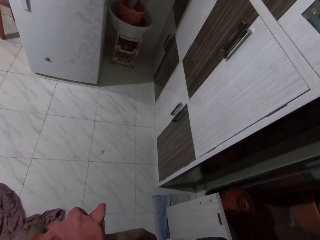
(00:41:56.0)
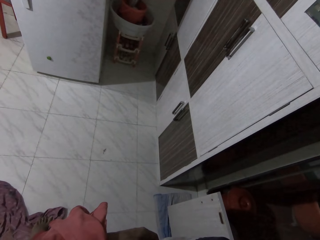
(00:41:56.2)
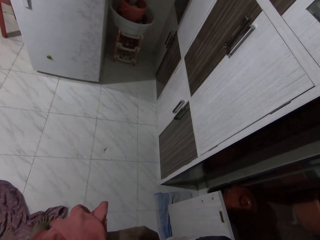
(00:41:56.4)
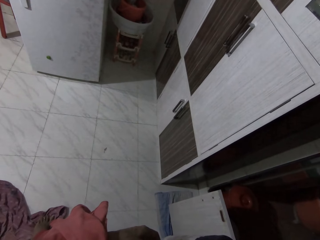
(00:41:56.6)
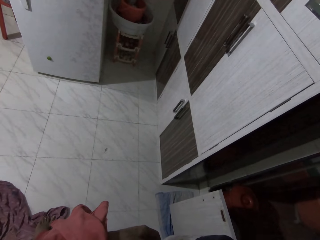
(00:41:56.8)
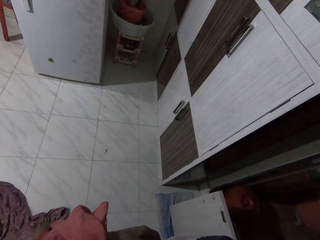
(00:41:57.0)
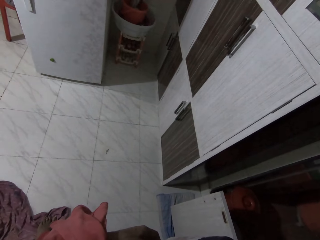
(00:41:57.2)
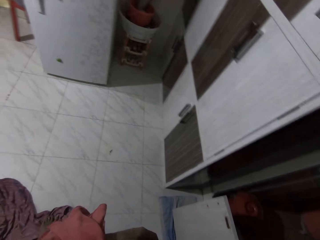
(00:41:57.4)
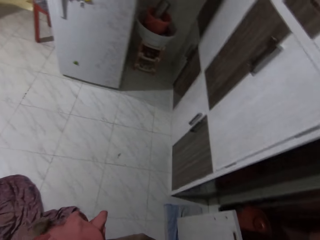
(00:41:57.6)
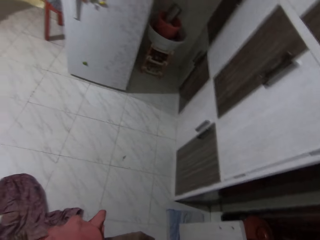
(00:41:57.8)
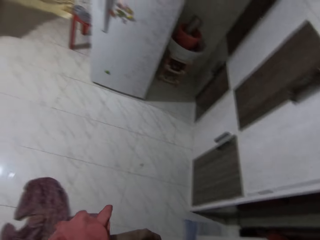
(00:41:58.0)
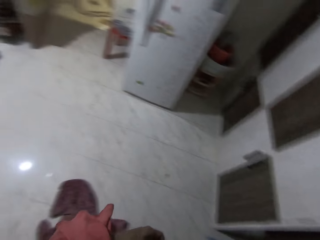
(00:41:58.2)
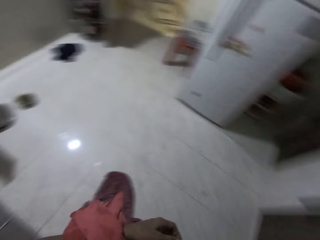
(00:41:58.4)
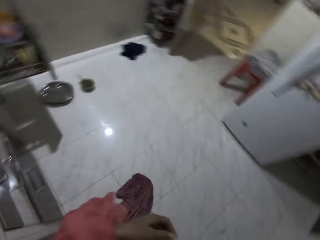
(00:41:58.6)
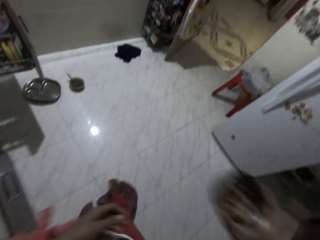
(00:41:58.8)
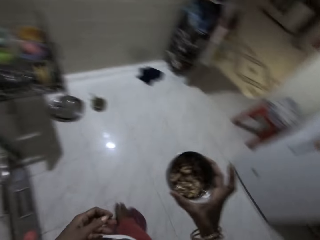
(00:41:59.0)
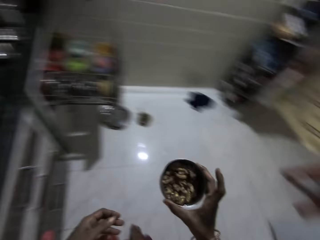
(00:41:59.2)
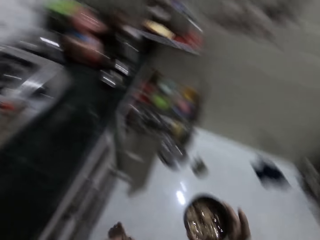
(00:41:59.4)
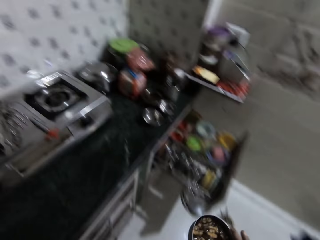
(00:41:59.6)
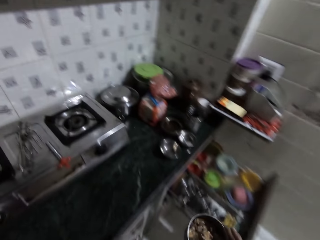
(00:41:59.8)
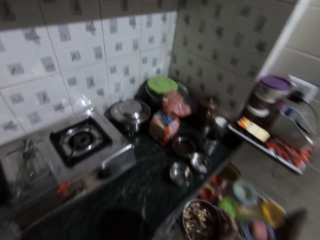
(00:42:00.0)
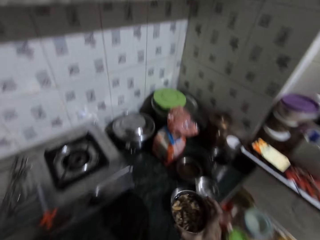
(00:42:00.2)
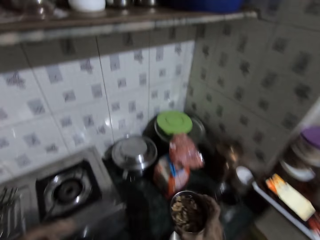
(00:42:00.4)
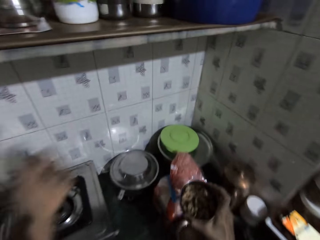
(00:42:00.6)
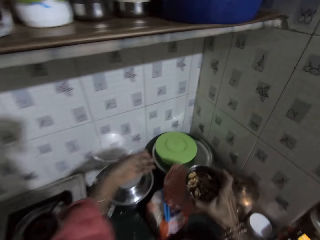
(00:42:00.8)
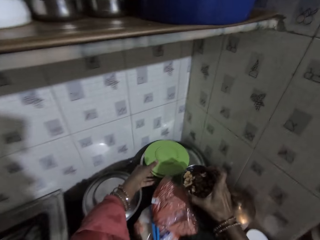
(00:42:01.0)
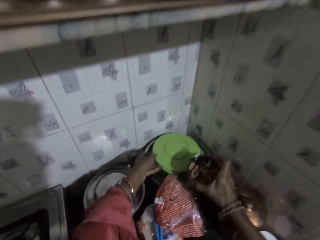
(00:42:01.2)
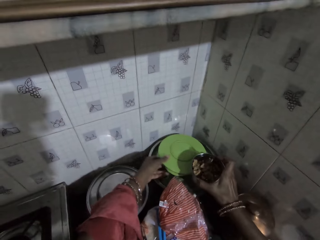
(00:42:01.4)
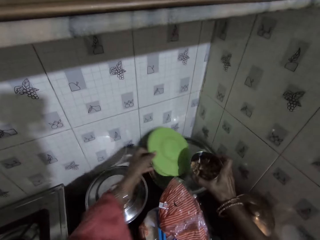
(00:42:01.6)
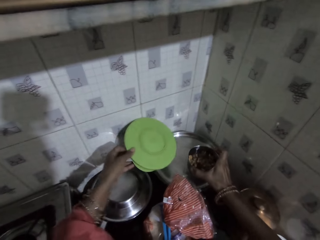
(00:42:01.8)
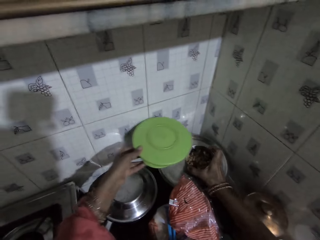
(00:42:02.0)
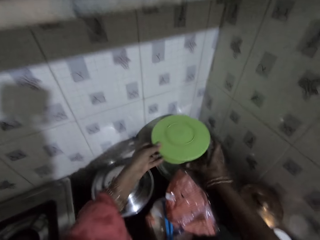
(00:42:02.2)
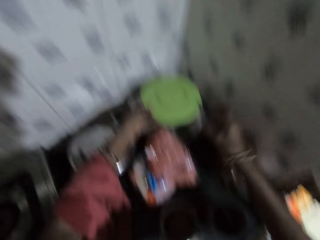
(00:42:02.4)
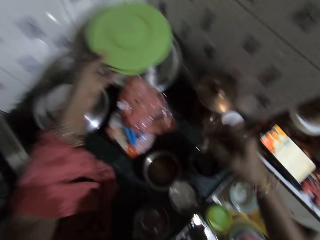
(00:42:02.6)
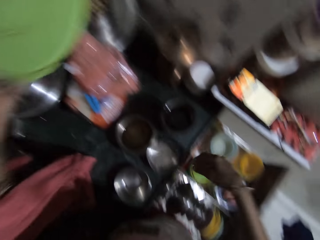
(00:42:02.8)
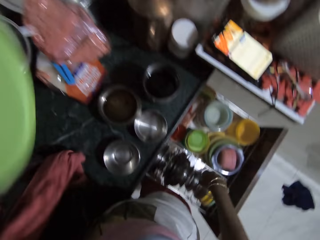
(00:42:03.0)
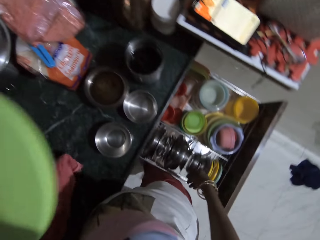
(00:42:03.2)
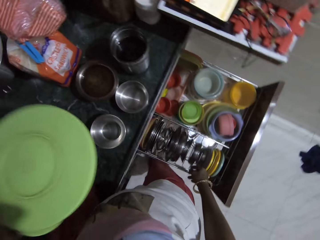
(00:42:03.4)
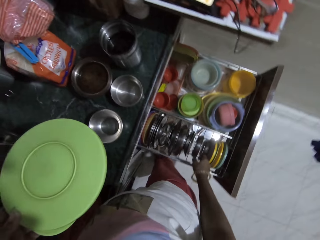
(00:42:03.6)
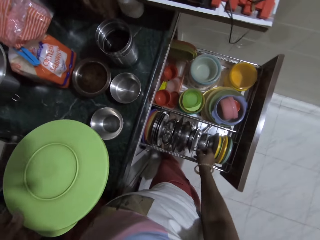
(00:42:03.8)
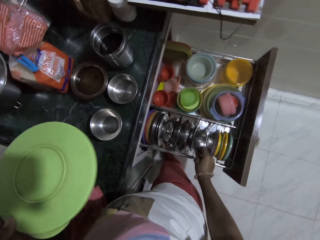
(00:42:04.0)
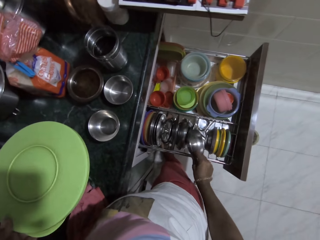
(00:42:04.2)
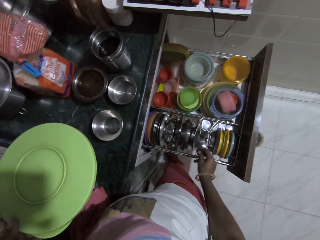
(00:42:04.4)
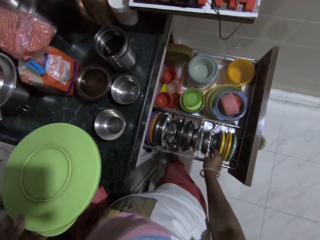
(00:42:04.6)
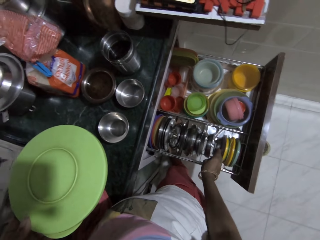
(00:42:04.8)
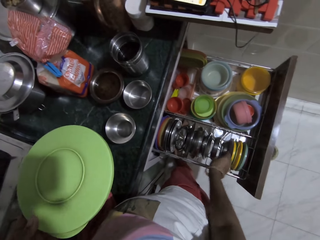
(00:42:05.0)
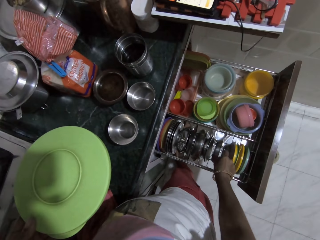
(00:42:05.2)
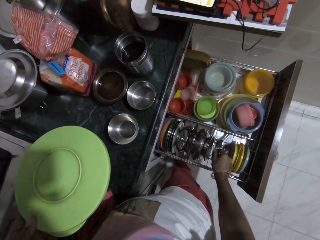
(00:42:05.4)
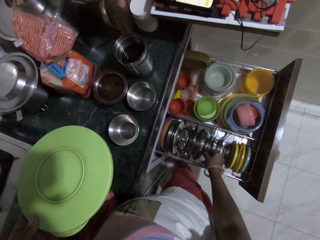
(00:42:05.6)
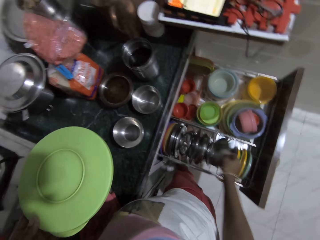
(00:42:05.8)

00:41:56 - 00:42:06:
The camera wearer picks a lid from a tray with her left hand. She drops the plate of nuts on the tray with her right hand. She touches the plate of nuts on the tray with the lid in her left hand. She covers the dish with a plate. She picks a plate from a plate rack with her right hand. She drops the plate in the plate rack with her right hand.

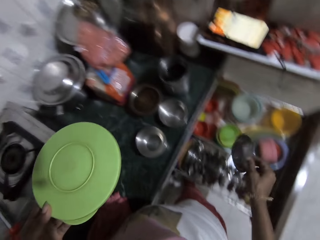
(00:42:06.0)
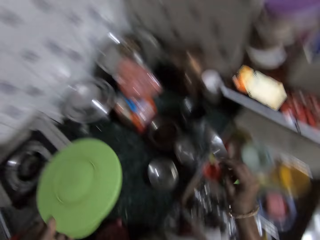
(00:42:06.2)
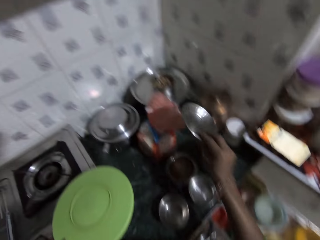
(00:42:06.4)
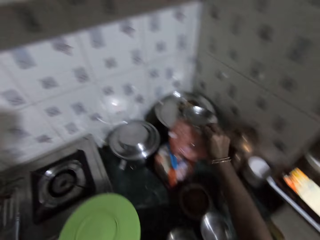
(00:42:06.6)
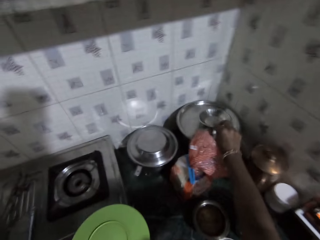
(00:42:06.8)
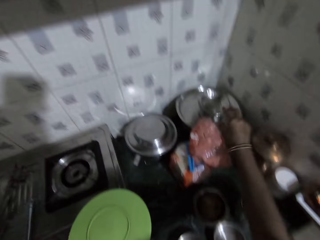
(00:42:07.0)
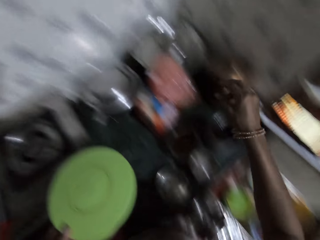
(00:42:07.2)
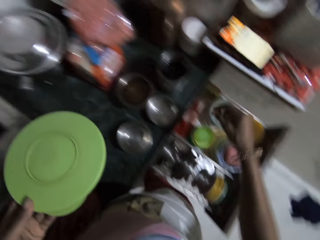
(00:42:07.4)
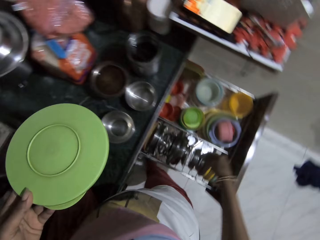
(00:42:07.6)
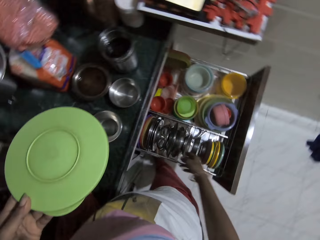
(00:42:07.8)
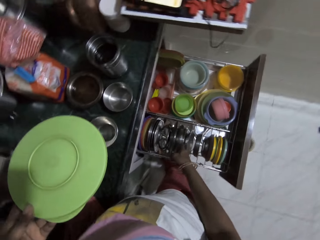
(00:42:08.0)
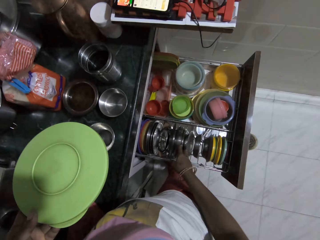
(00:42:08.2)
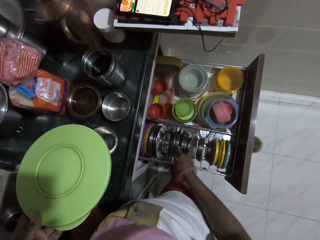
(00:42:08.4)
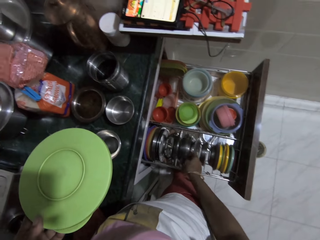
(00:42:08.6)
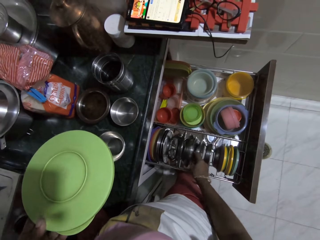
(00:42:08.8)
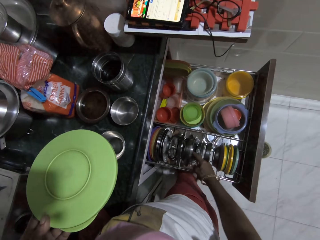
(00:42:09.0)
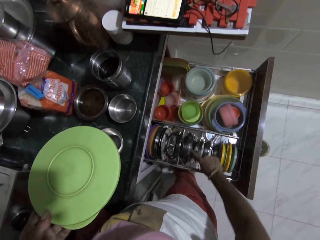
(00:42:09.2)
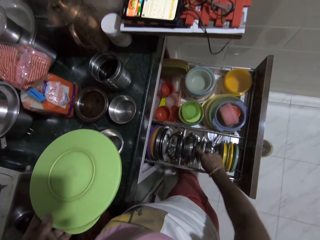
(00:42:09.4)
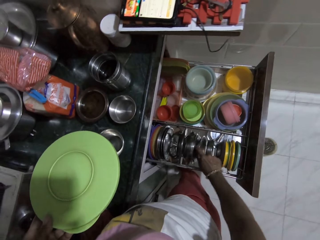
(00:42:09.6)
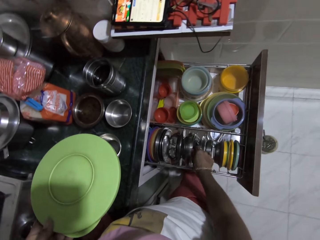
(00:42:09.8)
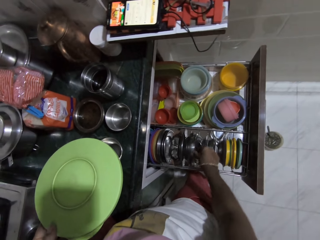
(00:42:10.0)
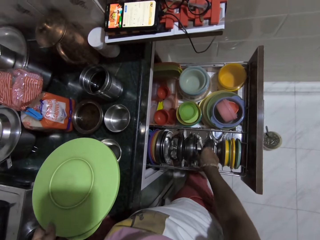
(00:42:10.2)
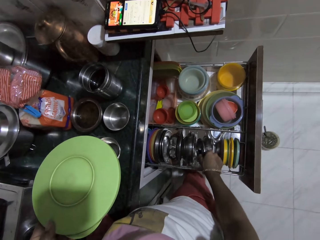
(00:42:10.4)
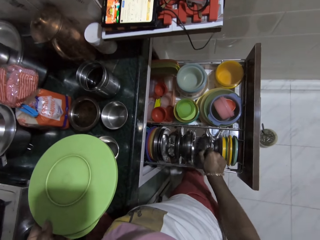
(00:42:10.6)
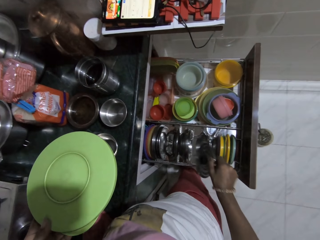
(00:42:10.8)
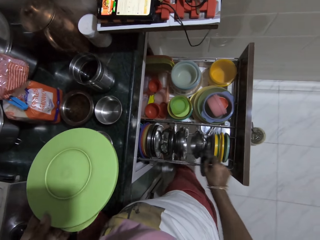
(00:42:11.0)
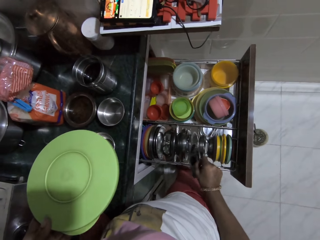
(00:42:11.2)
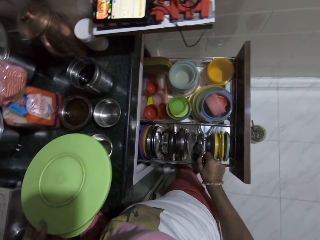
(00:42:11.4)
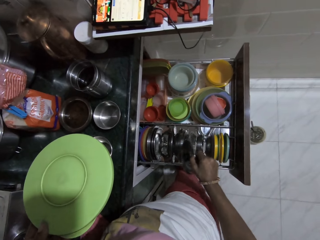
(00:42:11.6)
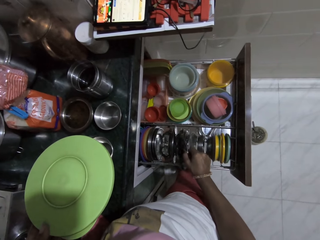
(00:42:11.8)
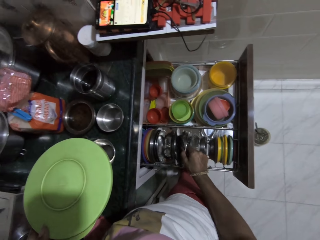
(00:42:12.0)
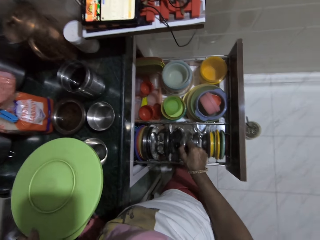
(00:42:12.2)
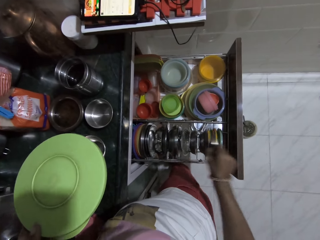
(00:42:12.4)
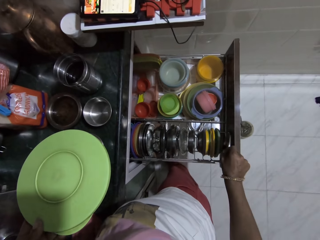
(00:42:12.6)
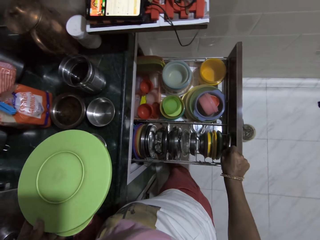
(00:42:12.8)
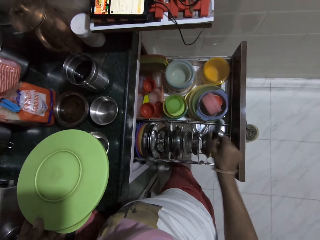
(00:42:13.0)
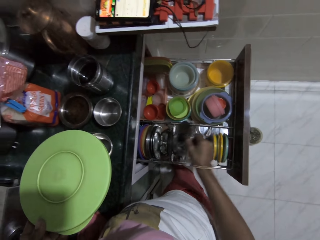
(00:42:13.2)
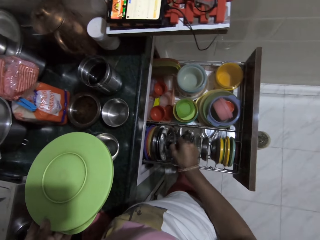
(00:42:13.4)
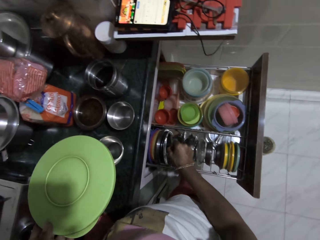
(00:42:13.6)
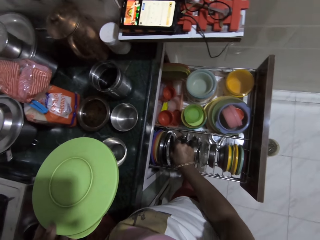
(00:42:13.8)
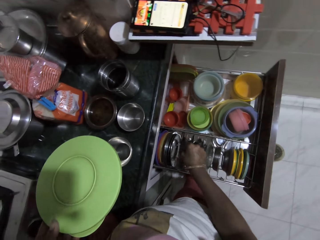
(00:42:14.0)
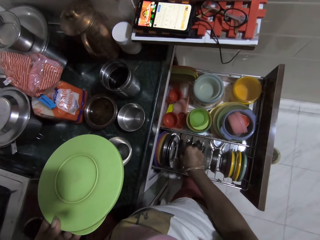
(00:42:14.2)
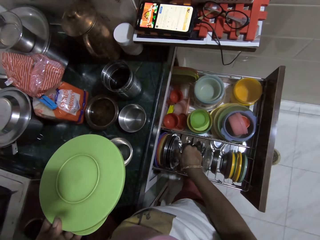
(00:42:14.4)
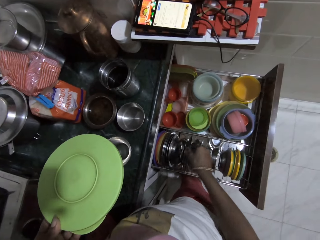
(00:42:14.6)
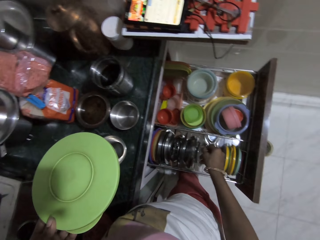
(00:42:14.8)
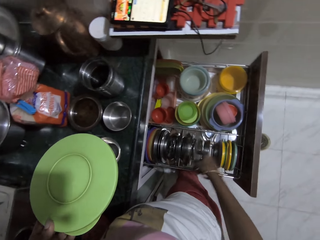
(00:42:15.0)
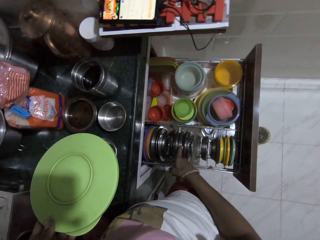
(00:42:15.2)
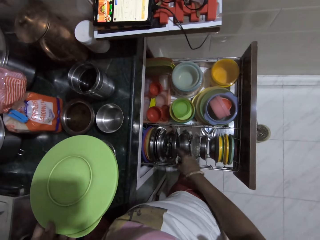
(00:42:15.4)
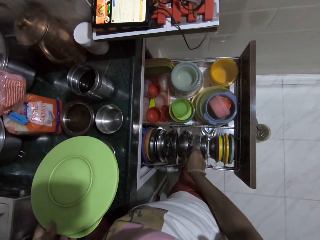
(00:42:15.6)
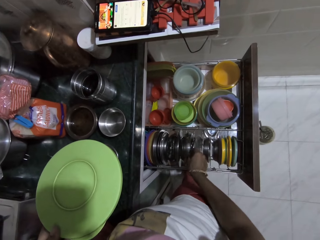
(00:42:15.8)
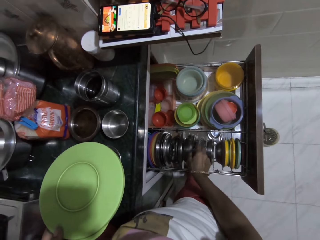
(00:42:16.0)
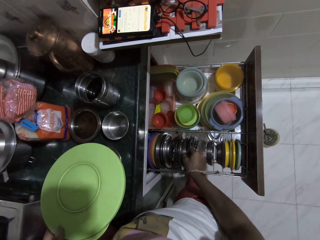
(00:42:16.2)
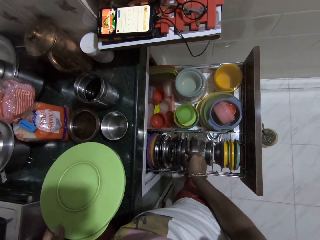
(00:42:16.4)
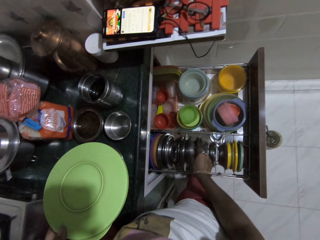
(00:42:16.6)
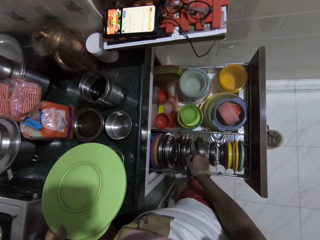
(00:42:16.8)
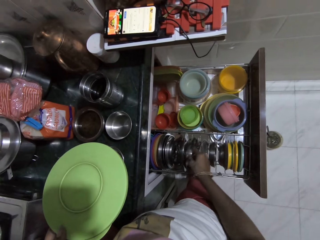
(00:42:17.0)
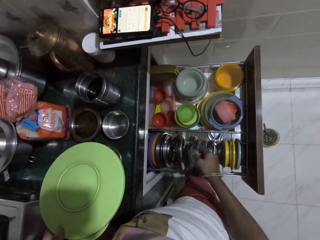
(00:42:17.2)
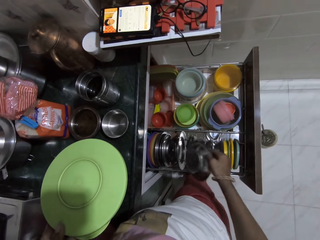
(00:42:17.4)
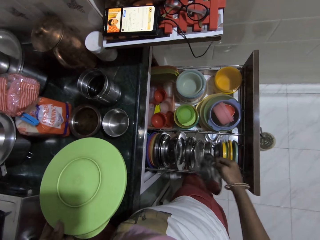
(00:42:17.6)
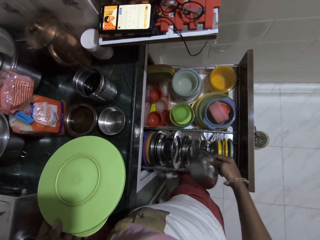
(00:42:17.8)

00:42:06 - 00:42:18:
The camera wearer picks a plate from the plate rack with her right hand. She drops the plate on the plate of nuts on the tray with her right hand. She sorts through the plates in the plate rack with her right hand. She touches plates. She picks a plate from the plate rack with her right hand. She hits a plate in the plate rack with the plate in her right hand. She does it again. She drops the plate in the plate rack with her right hand. She sorts through the plates in the plate rack with her right hand. She touches plates. She picks a plate from the plate rack with her right hand.
